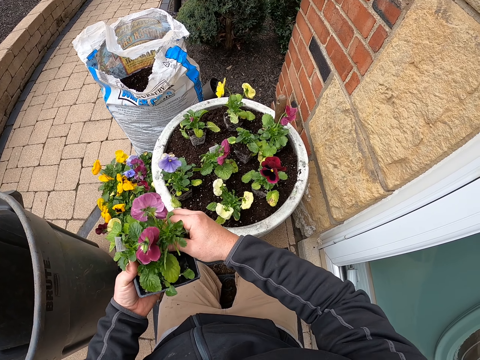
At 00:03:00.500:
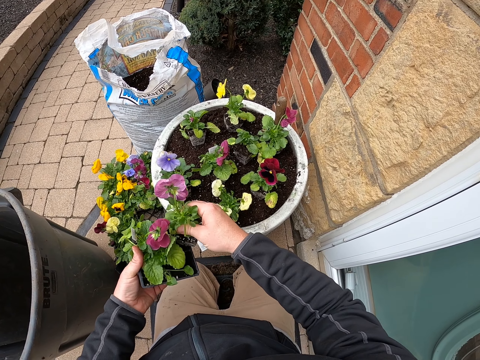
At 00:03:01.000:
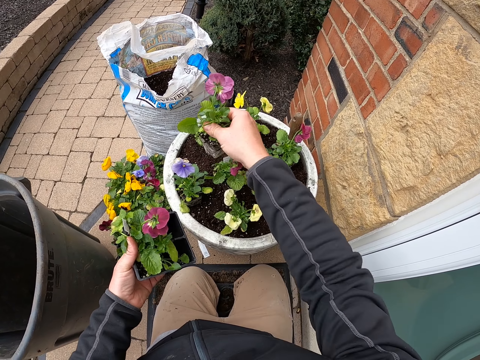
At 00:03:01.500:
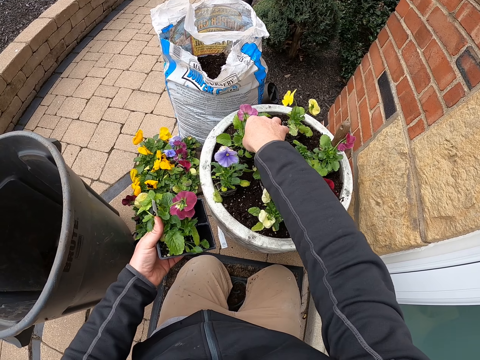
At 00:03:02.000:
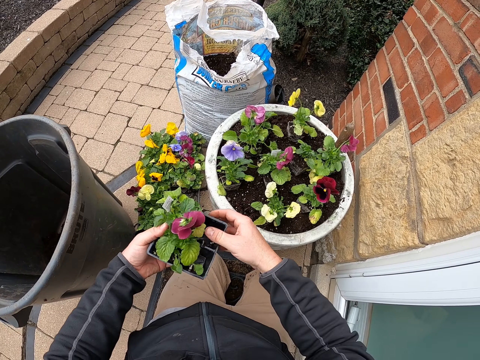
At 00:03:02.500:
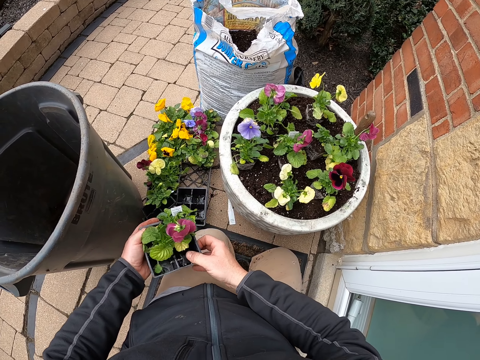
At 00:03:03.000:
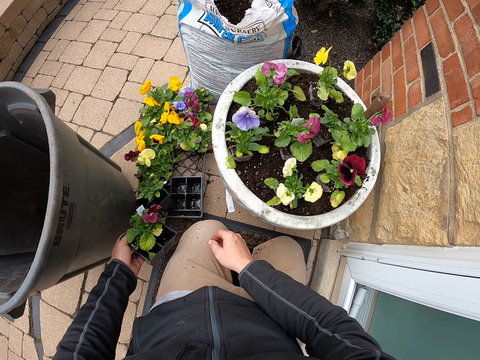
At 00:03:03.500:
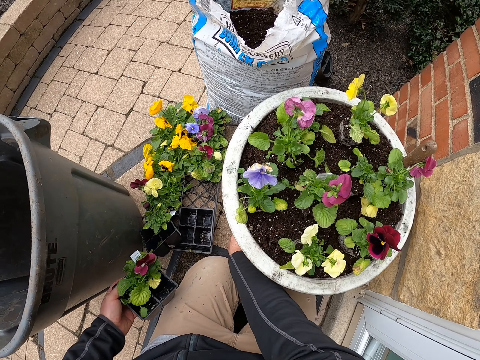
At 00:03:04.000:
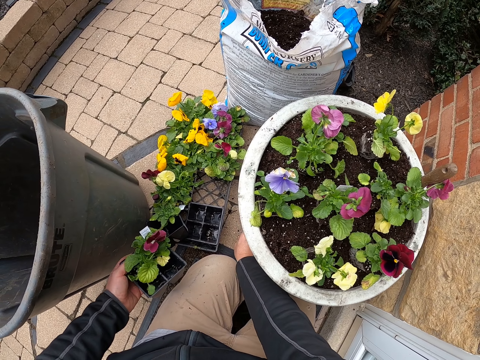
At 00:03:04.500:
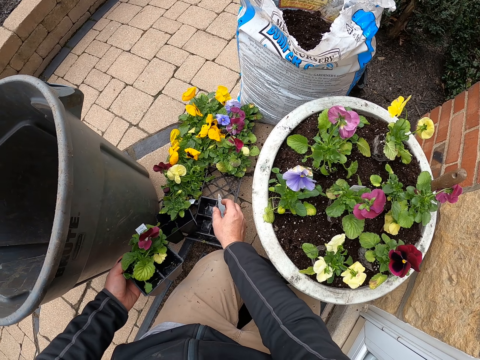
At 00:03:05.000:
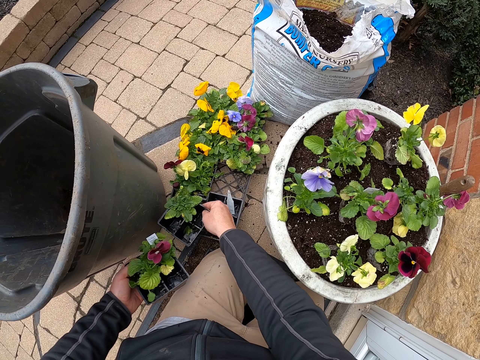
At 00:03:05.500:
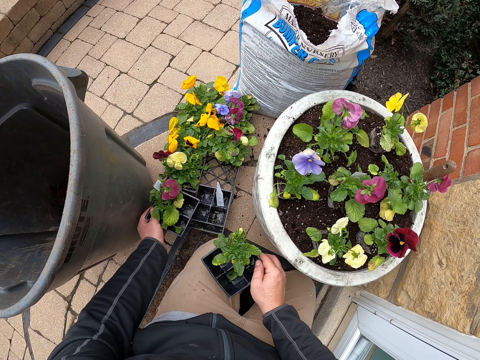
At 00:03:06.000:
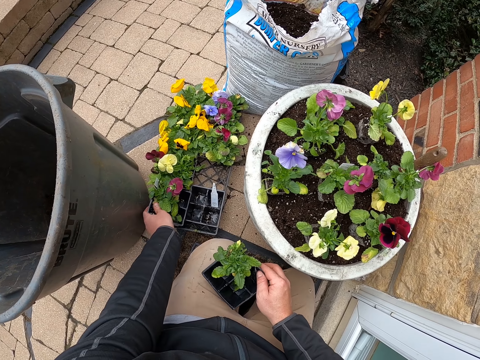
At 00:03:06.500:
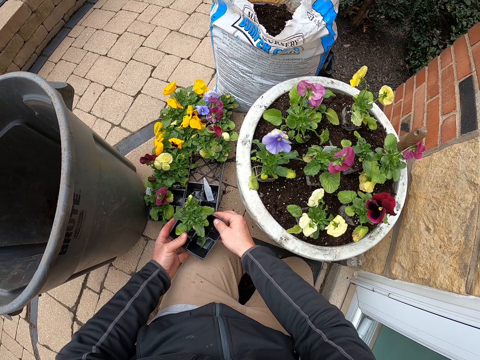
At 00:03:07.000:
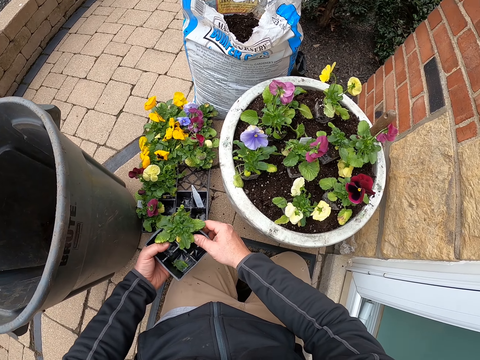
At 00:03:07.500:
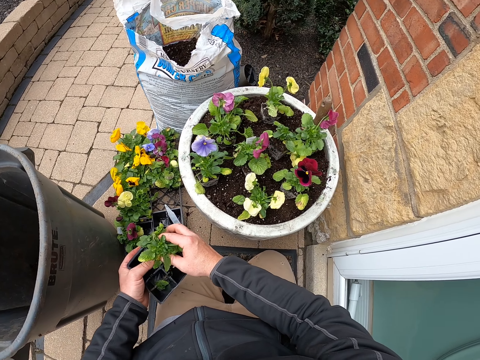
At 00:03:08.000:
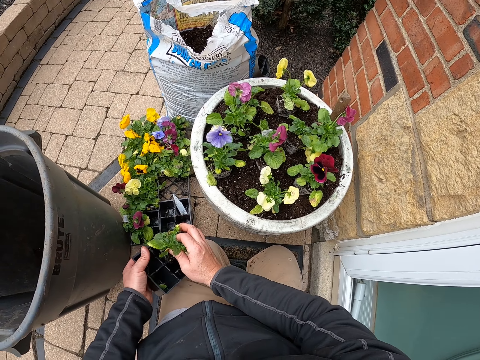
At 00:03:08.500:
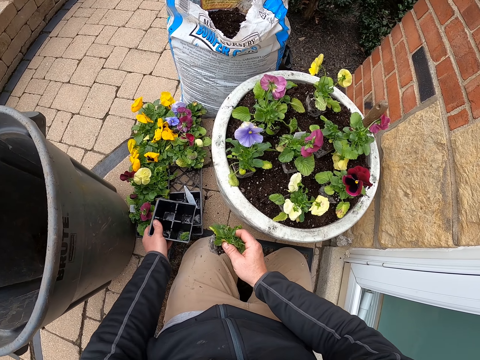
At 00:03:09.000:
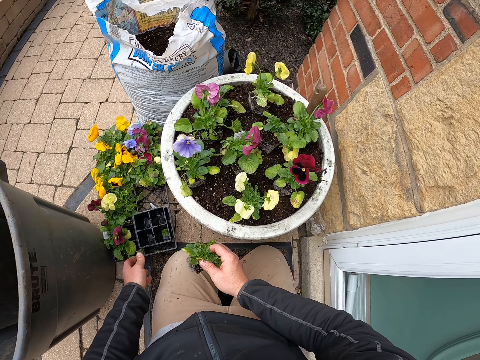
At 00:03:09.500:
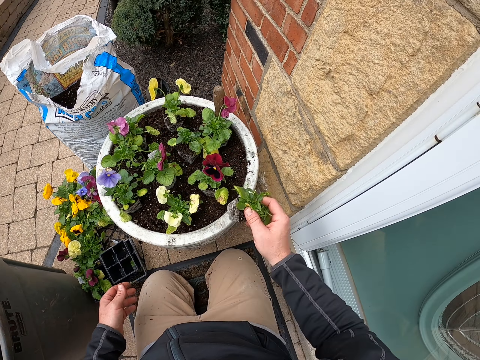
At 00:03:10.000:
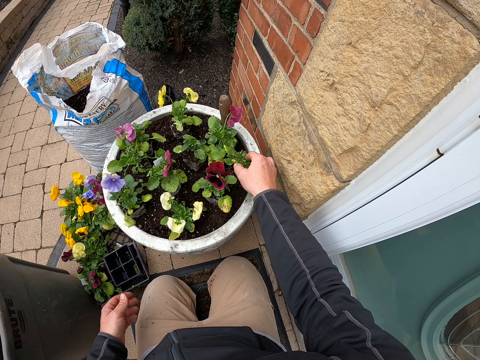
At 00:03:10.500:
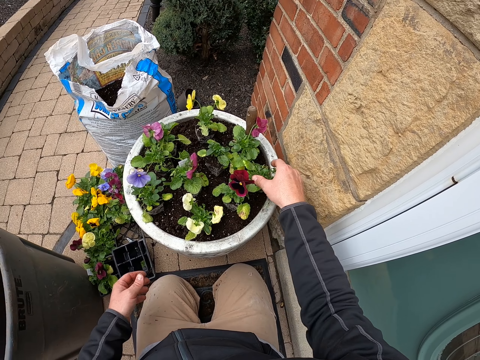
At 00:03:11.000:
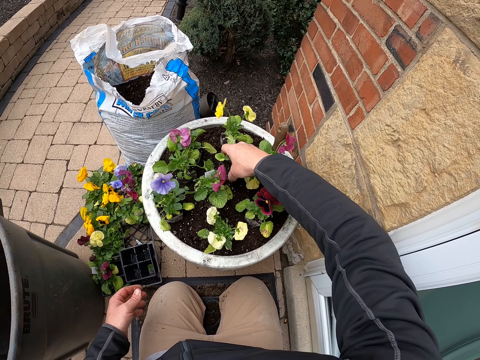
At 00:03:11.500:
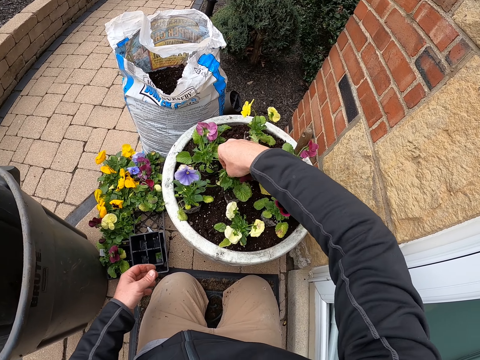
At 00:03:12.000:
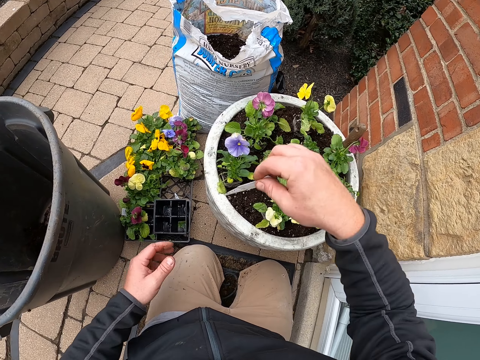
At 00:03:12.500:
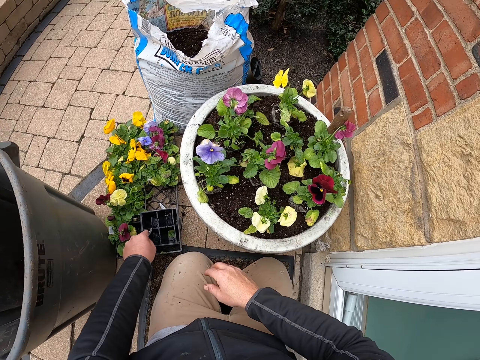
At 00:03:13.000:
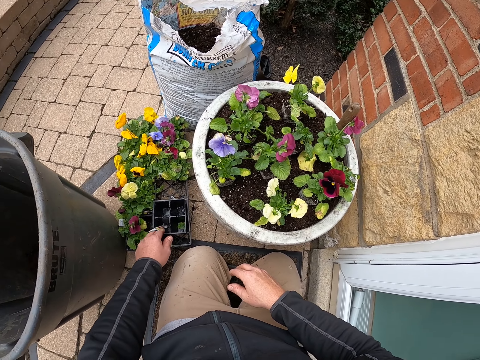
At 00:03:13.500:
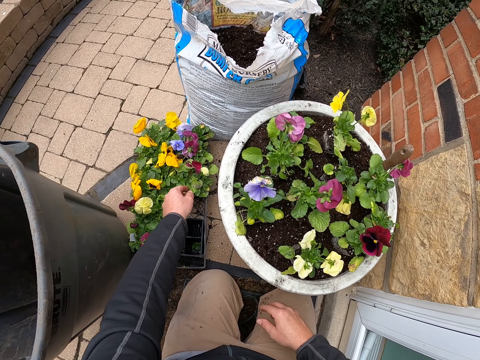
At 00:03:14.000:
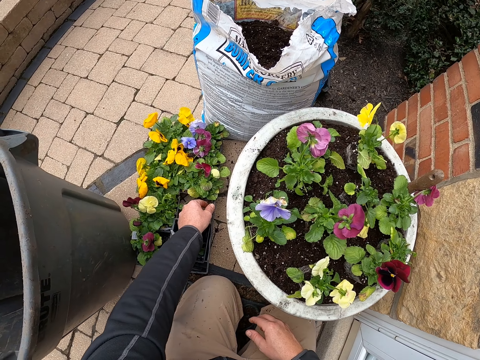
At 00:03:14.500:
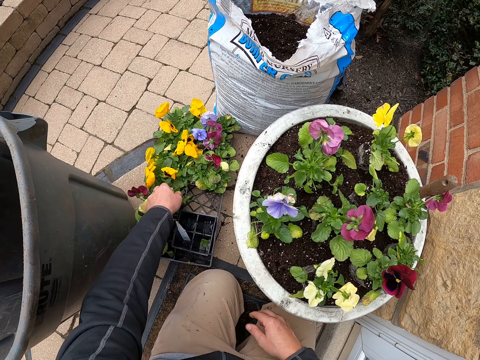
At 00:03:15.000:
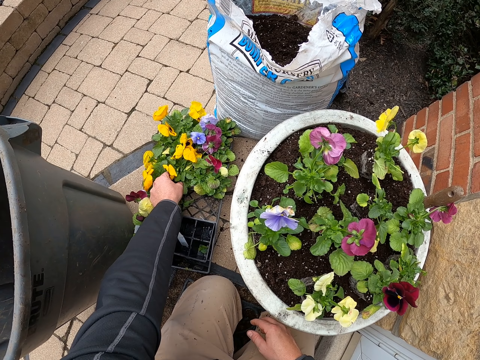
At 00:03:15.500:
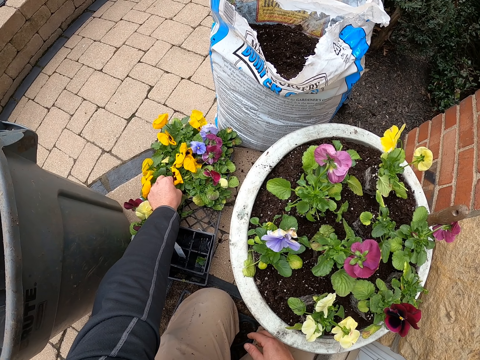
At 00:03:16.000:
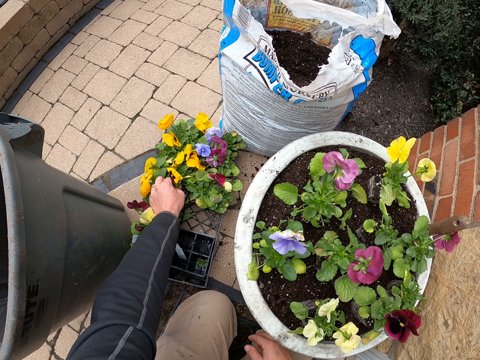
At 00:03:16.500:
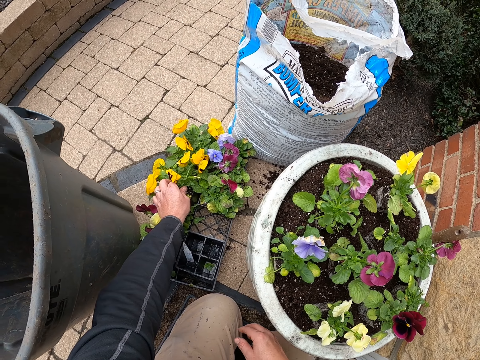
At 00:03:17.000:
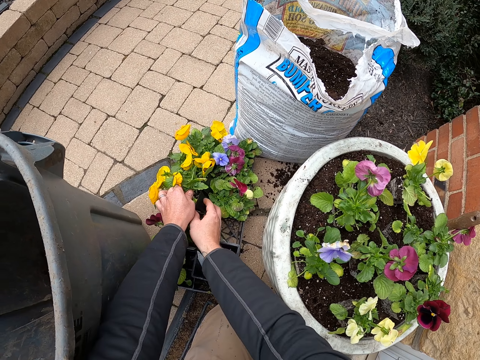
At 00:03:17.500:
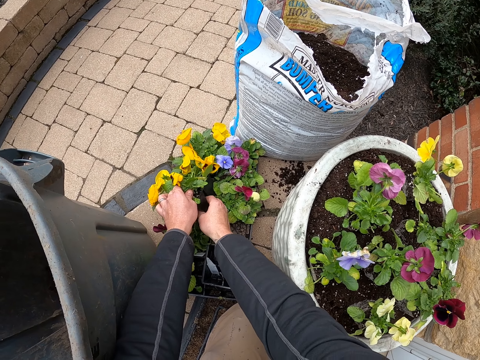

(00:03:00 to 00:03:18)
The camera wearer puts the plant on the bucket. They take another container. They put the other container down. They take the plant. They put the container down. They put the plant on the soil. They hold the plants. They remove a paper. They put the paper down. They take a plant container. They pick a flower from the tray.

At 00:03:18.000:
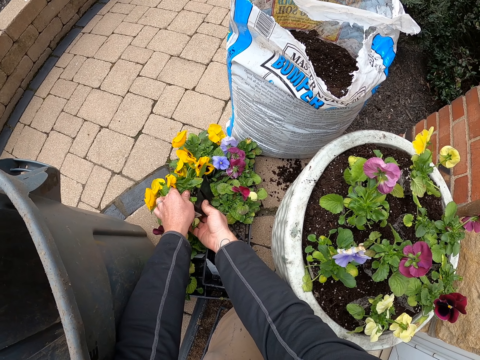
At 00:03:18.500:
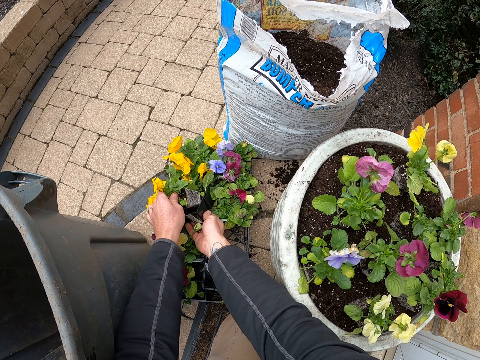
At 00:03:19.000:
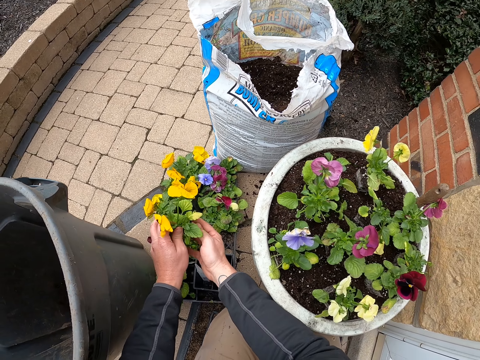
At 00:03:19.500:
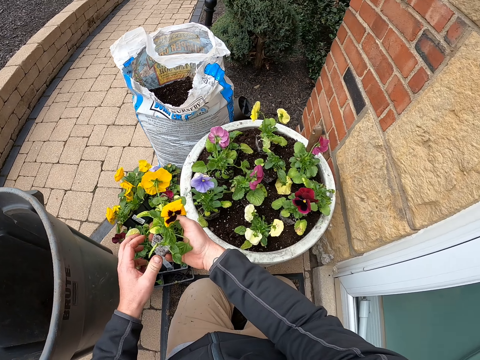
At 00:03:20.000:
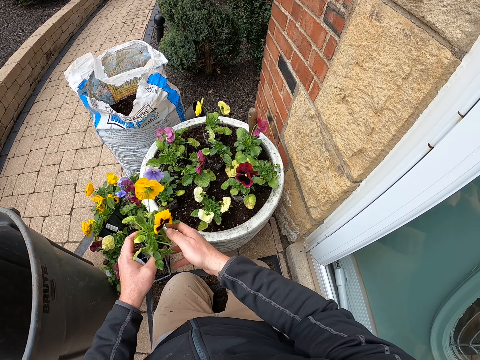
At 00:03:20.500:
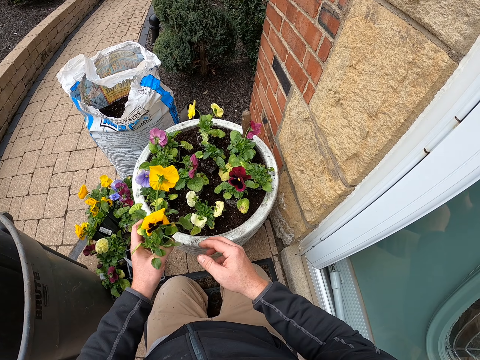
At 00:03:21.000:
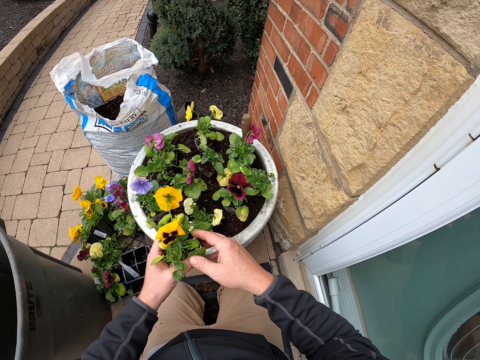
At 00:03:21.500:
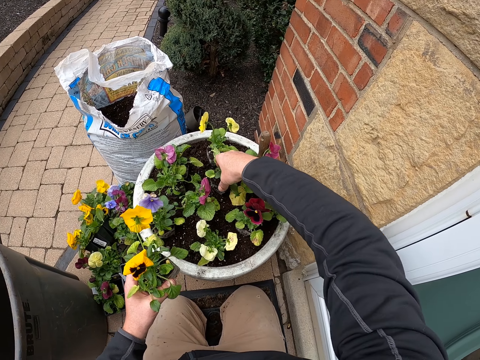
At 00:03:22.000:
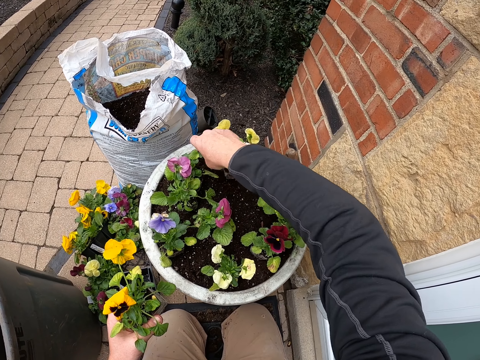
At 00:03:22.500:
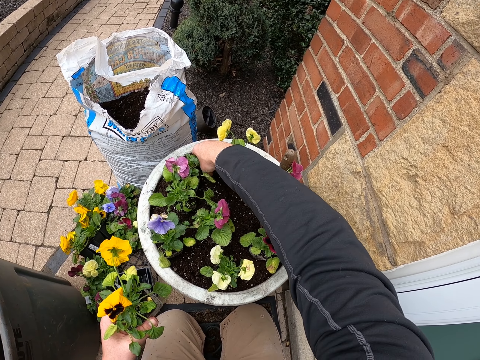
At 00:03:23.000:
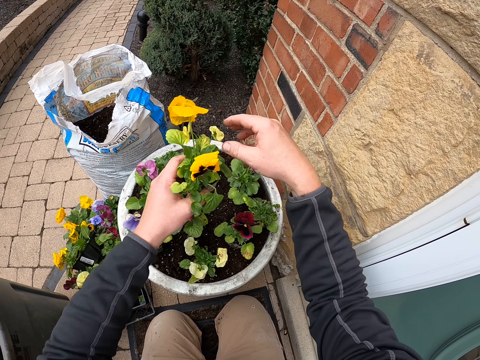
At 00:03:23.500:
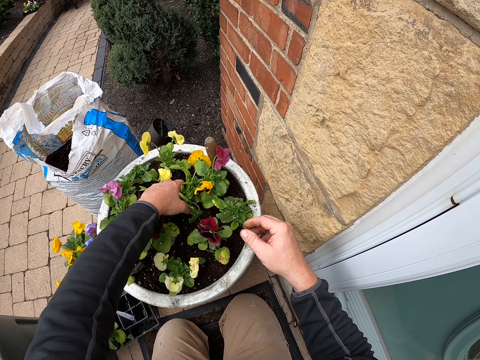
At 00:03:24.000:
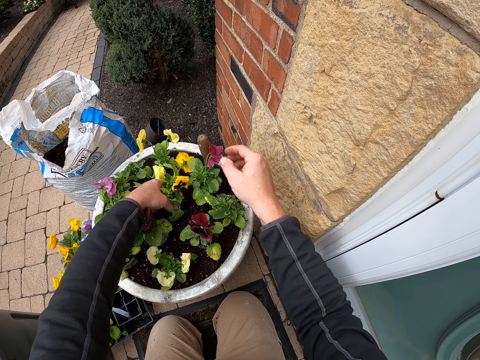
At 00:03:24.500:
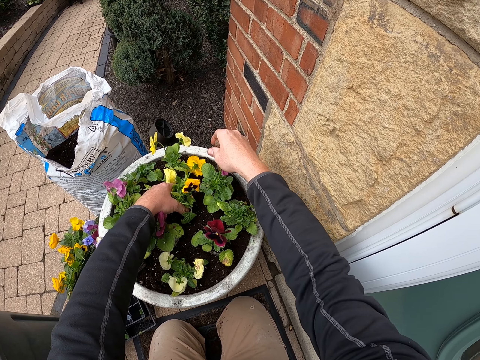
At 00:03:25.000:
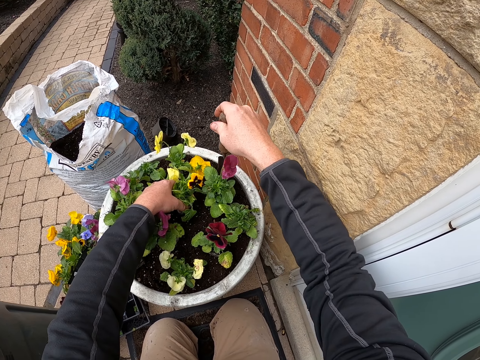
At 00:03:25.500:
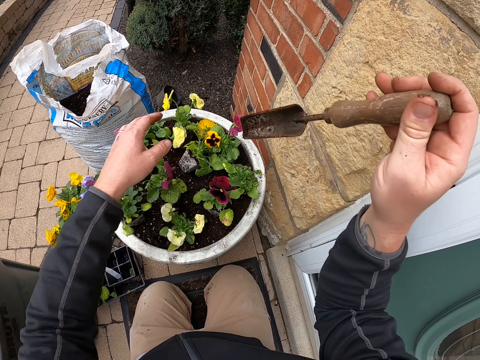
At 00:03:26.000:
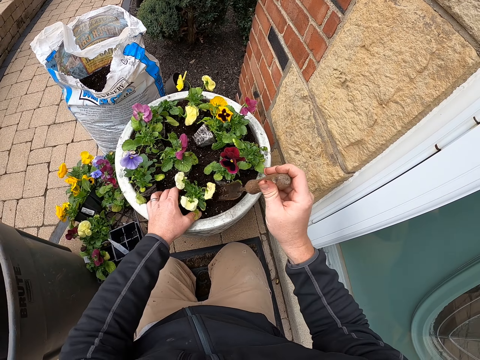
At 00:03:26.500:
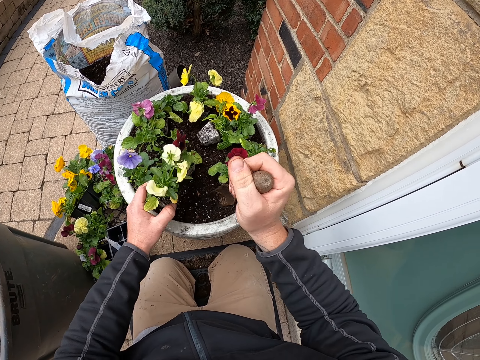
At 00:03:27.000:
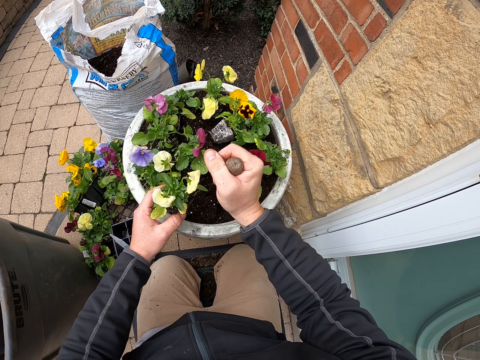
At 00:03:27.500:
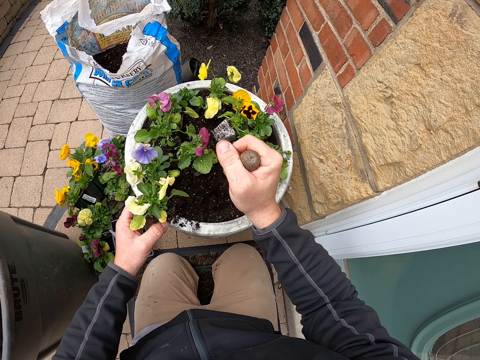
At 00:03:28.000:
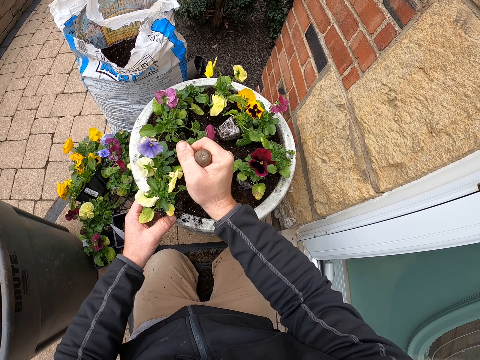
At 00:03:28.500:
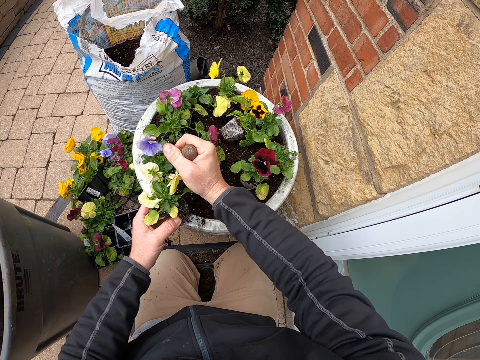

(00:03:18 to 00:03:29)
The camera wearer puts the flower in the flower pot. They lift another plant. They put the plant on the bucket. They pick the trowel from the flower pot. They dig a hole in the flower pot to put the flower.
